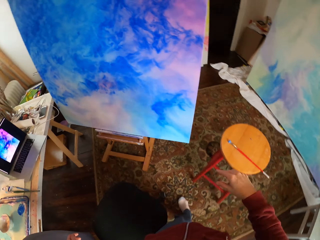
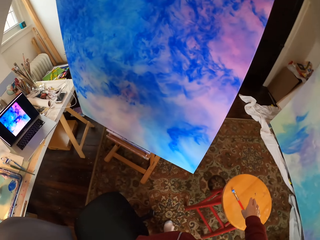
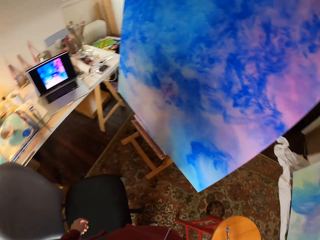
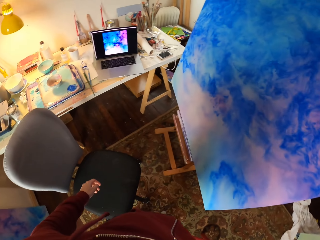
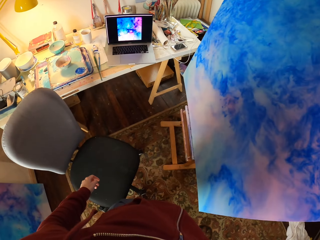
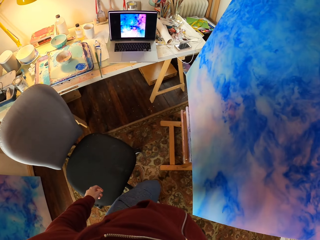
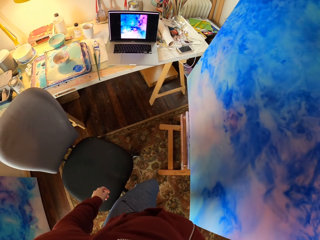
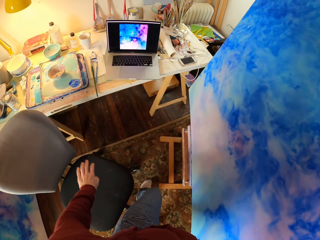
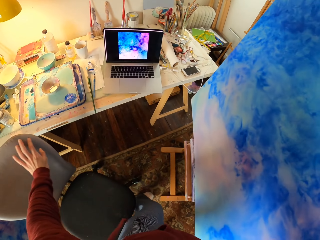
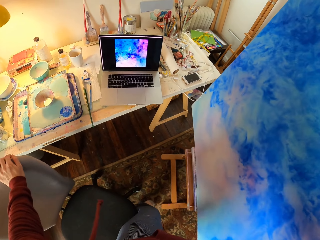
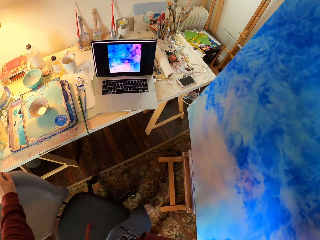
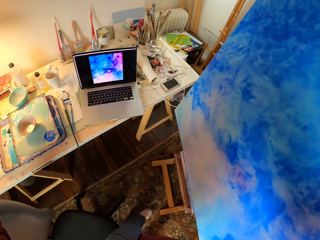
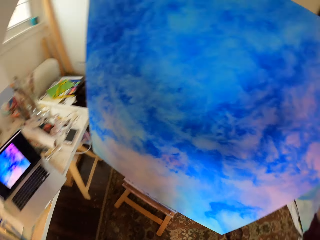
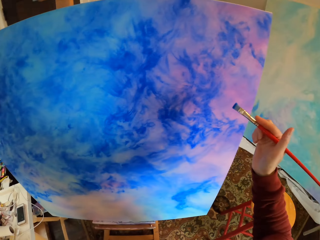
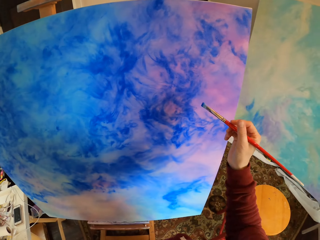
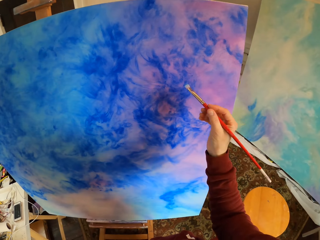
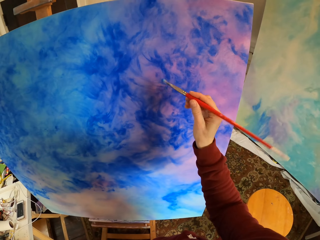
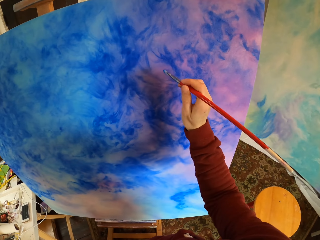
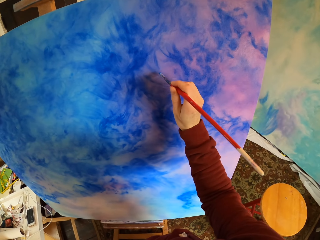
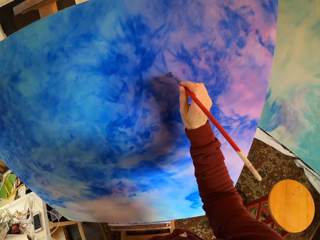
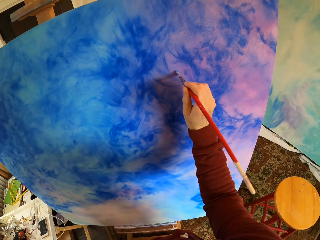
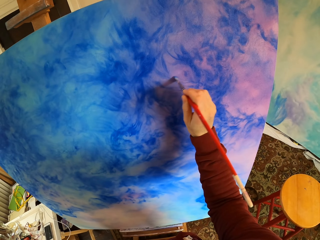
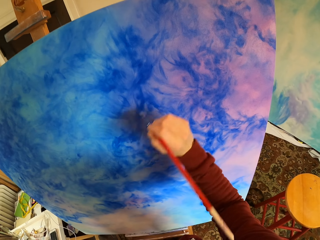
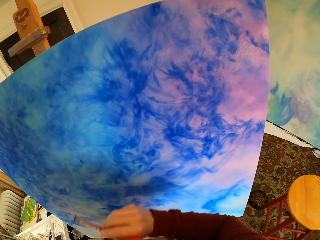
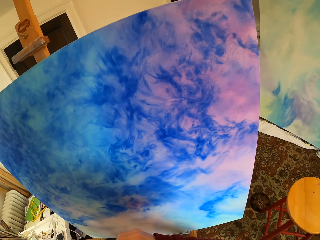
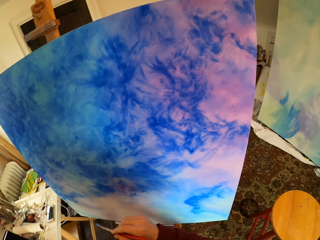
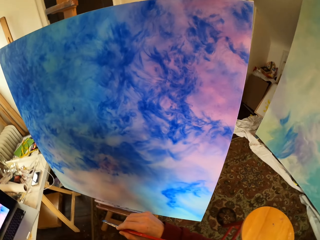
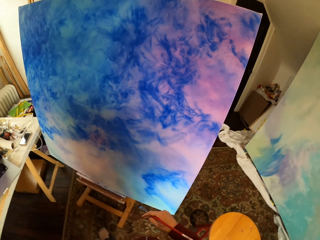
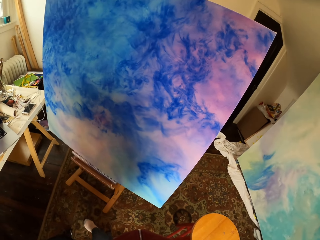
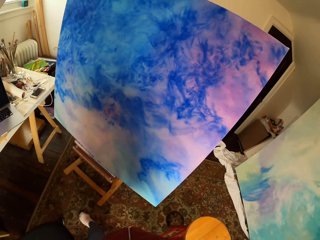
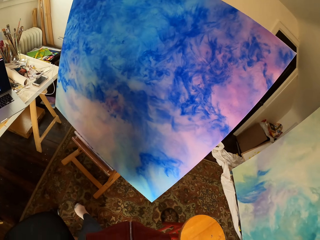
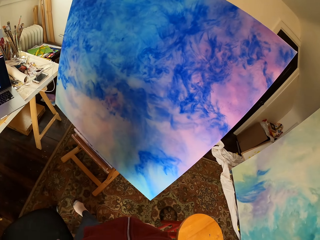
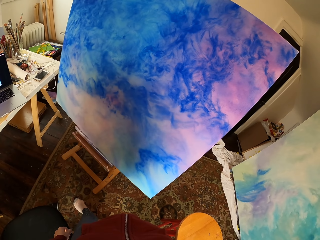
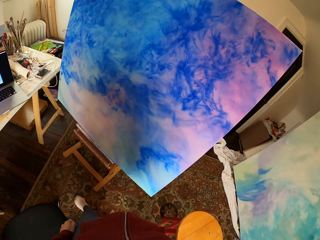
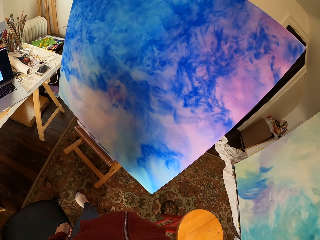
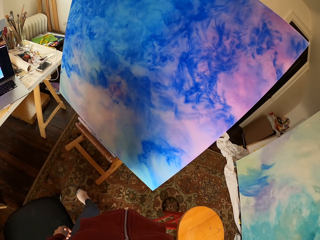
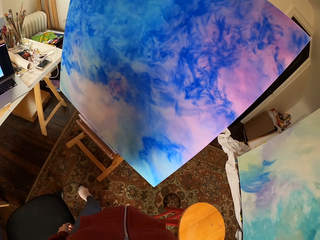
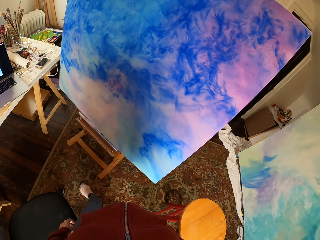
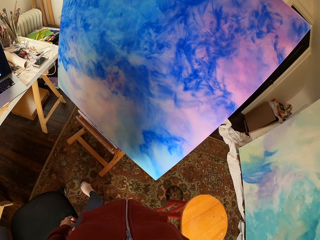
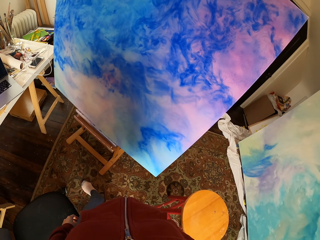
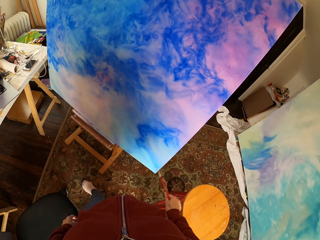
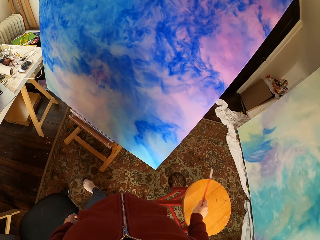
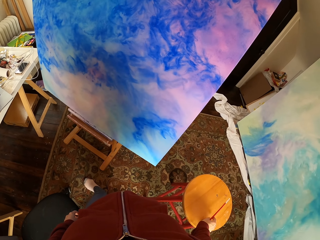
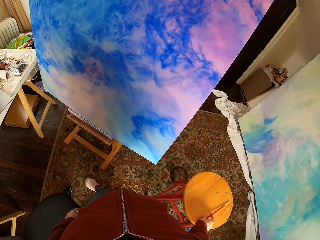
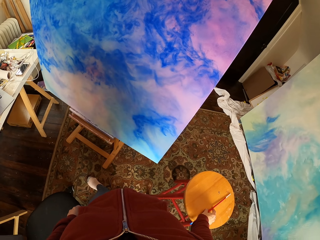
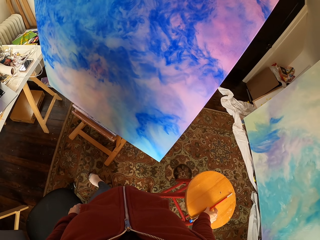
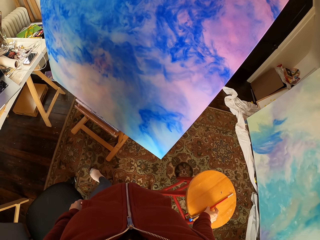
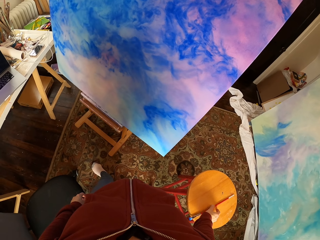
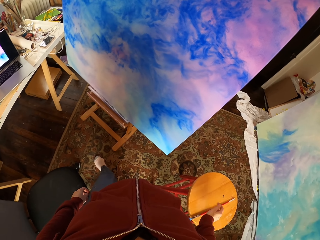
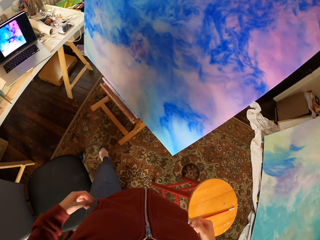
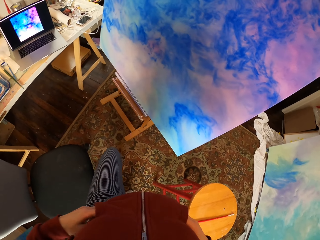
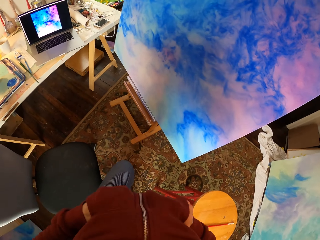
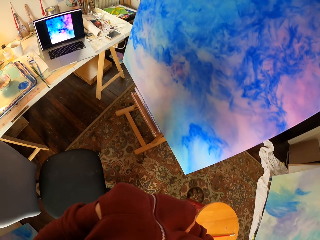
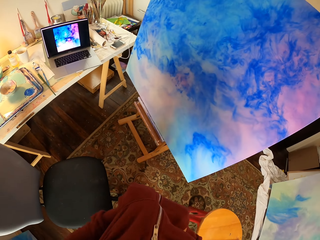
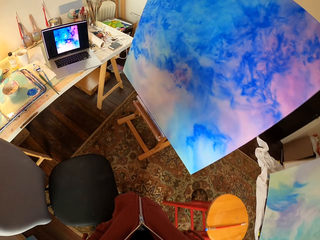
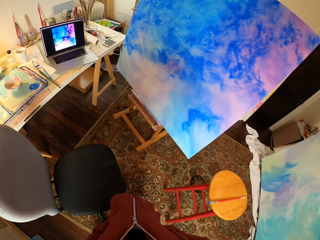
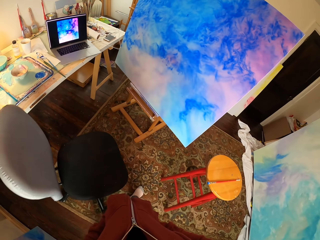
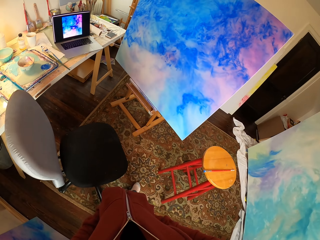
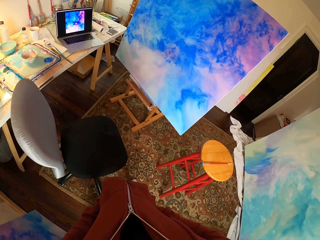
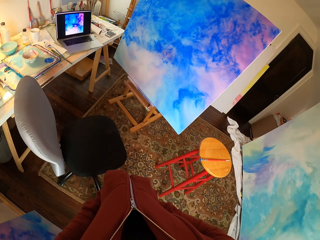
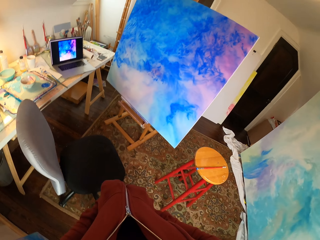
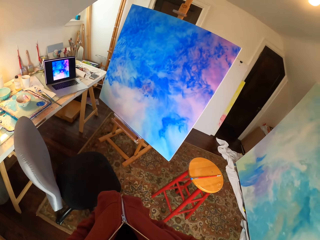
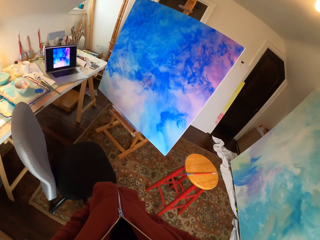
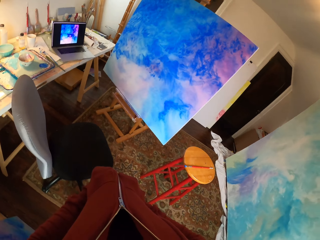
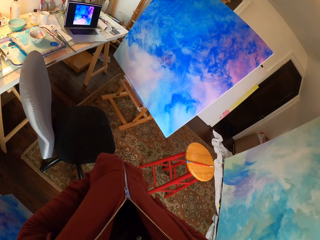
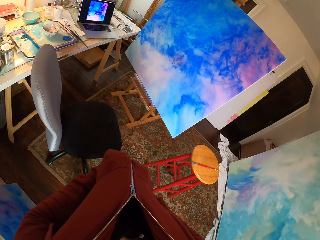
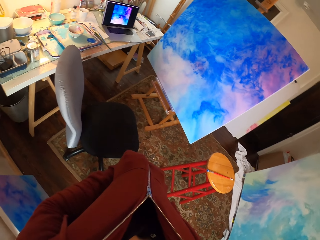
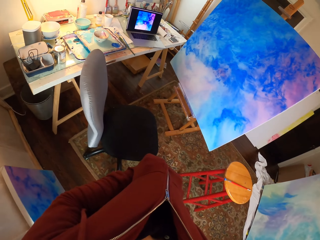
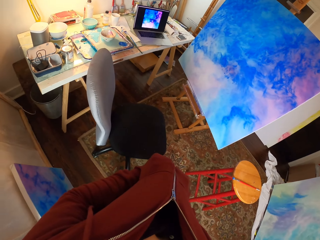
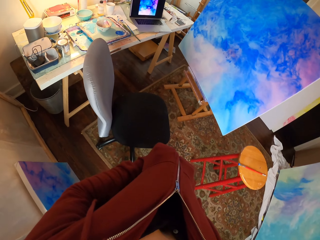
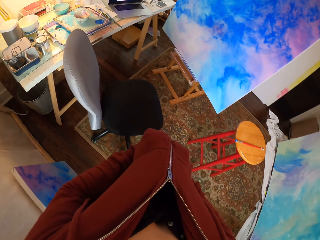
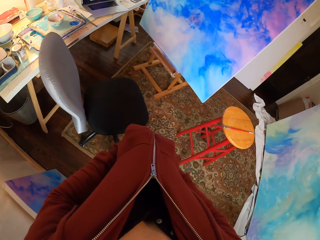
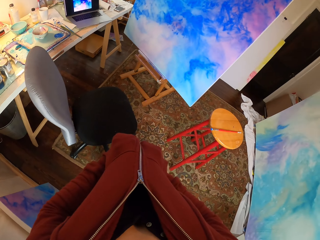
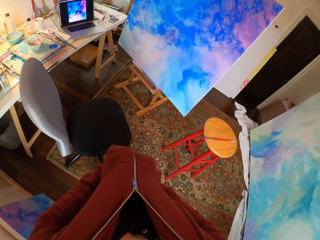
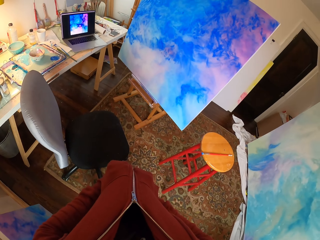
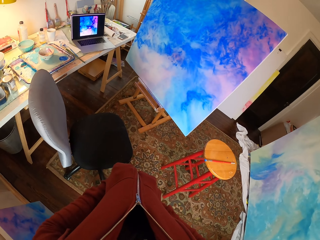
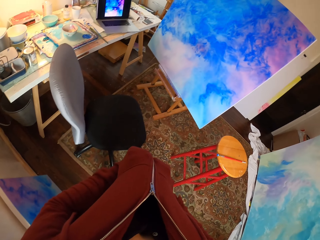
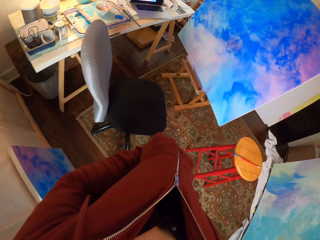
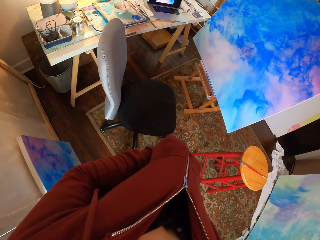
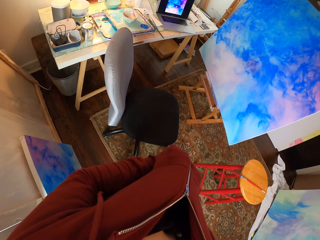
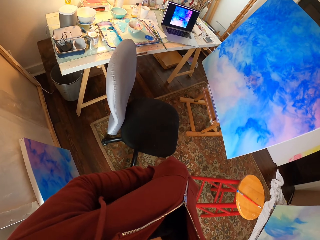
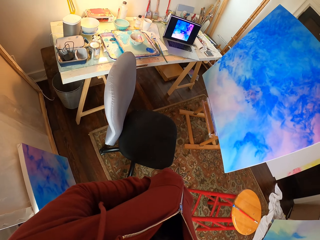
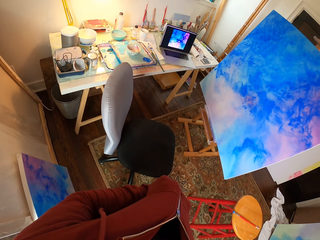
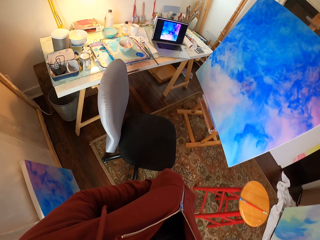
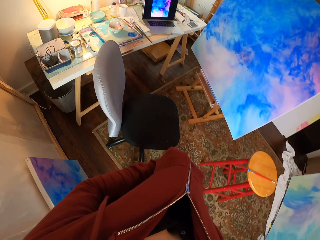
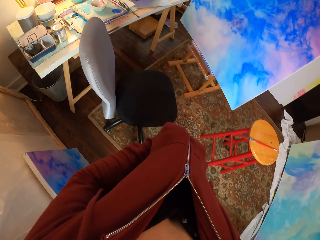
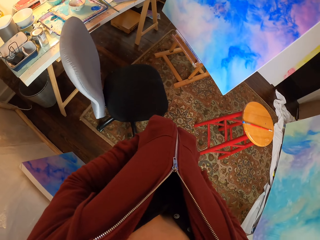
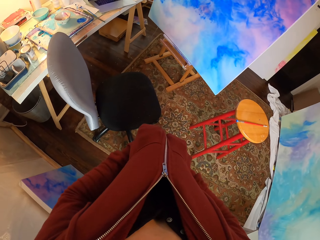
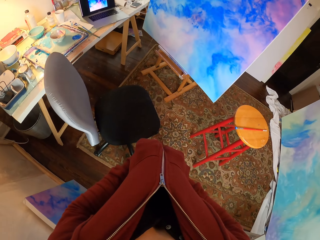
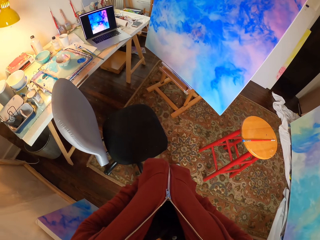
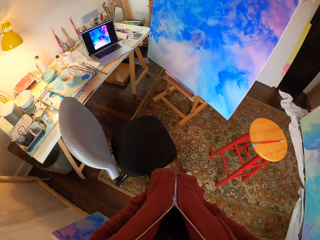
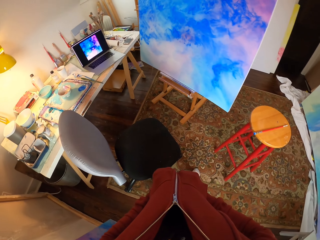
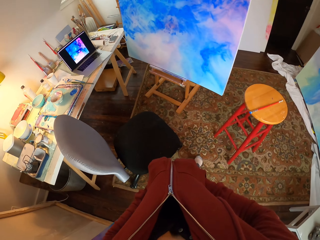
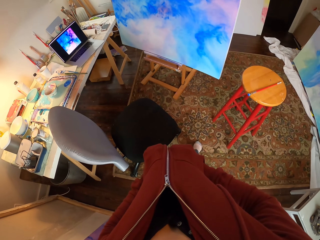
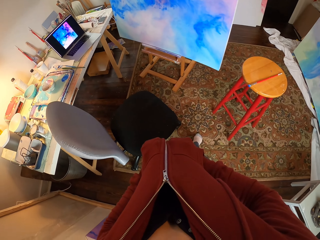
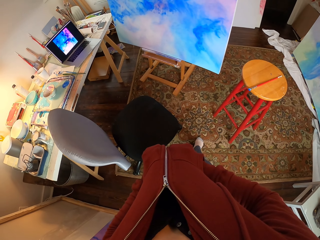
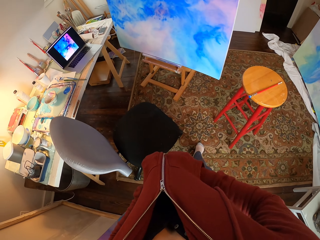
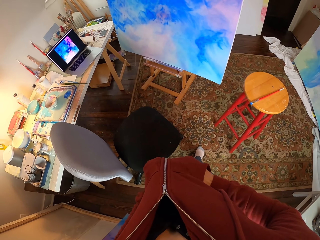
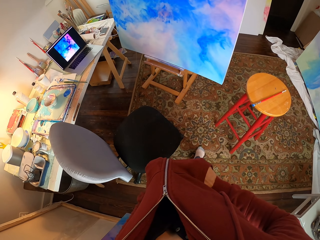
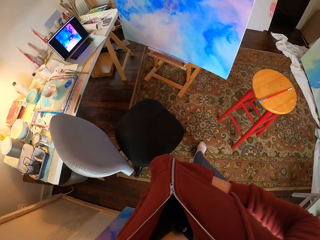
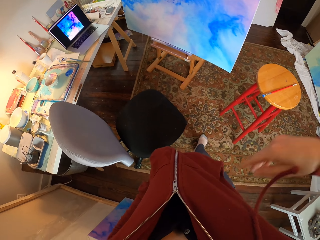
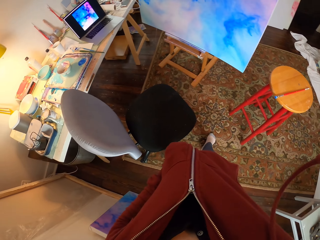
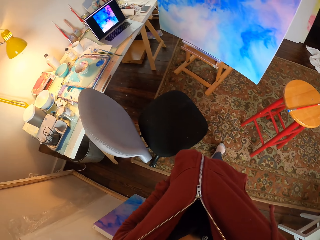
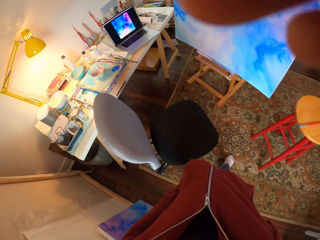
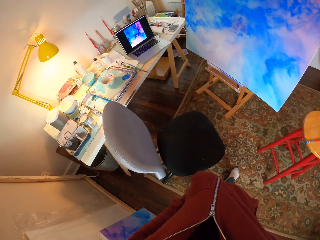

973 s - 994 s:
The camera wearer picks up a painting brush. They paint on an acrylic paper with the brush. They look at the art on the board. They put the paint brush on a stool. They pocket the hands. They look at the art on the board. They look around. They look at the laptop. They look at the art on the board. They hold something.
